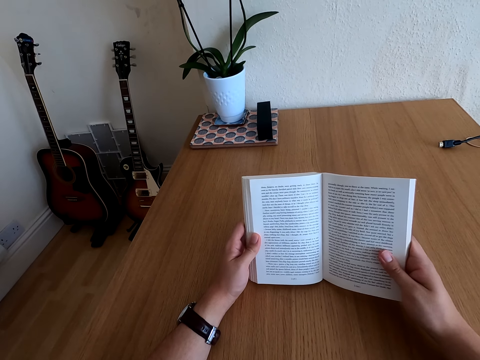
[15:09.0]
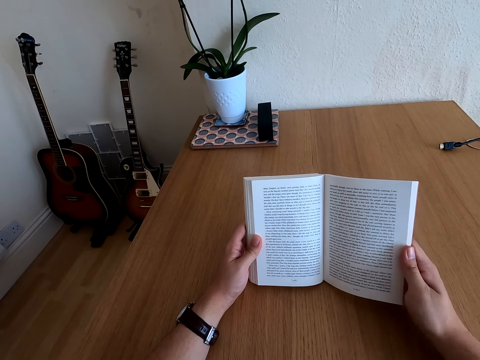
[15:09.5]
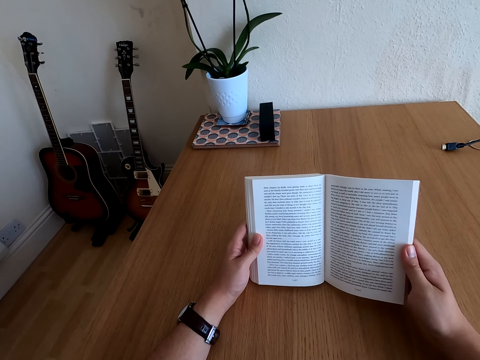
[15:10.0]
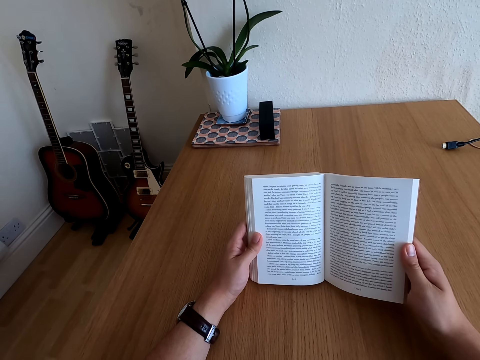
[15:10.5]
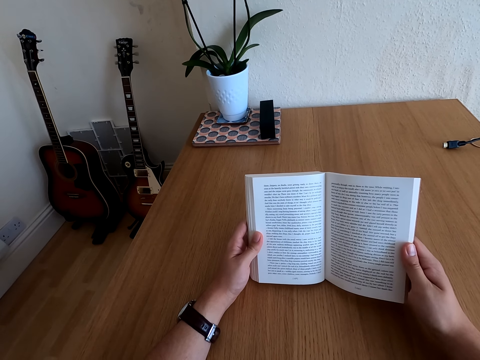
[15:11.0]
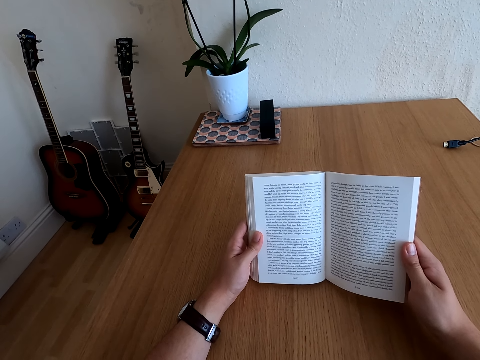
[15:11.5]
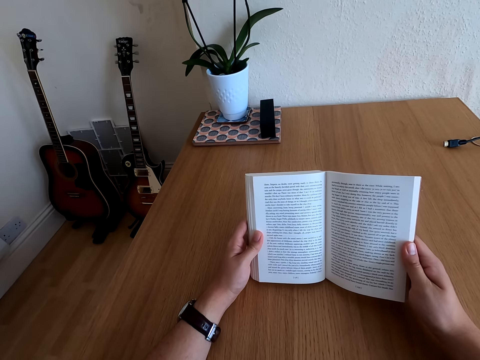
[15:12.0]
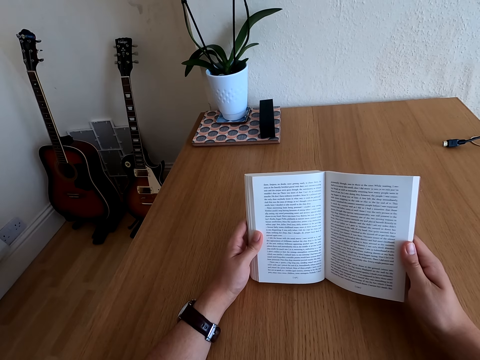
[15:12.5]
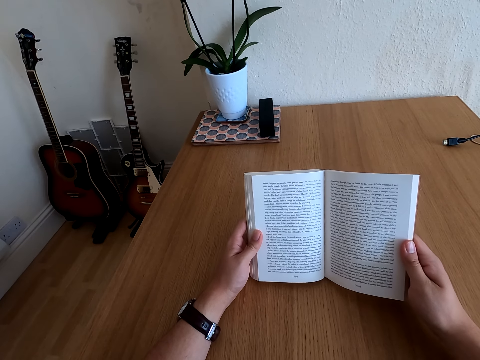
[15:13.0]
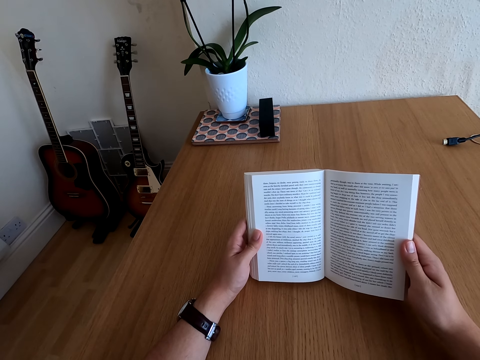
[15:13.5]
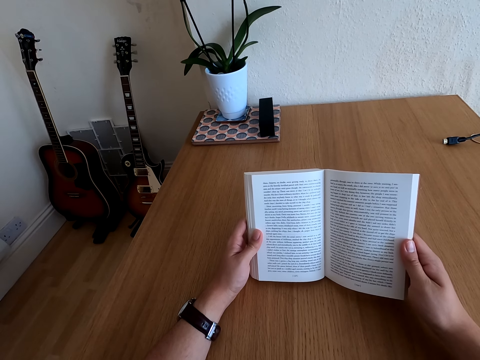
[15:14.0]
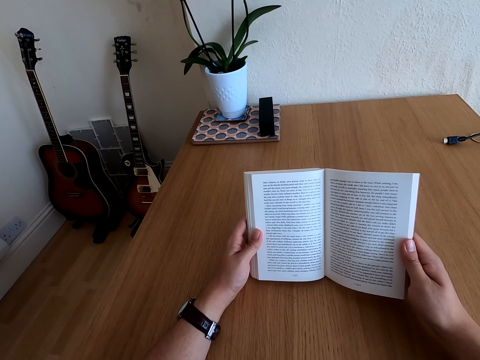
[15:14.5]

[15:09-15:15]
The camera wearer moves his right hand finger on the book.

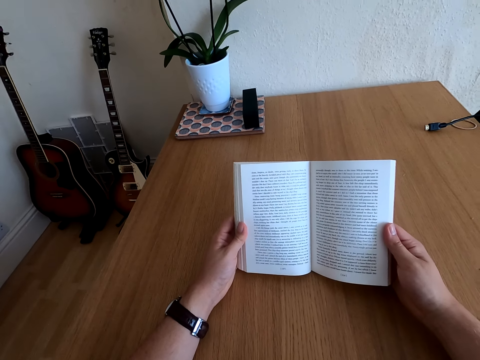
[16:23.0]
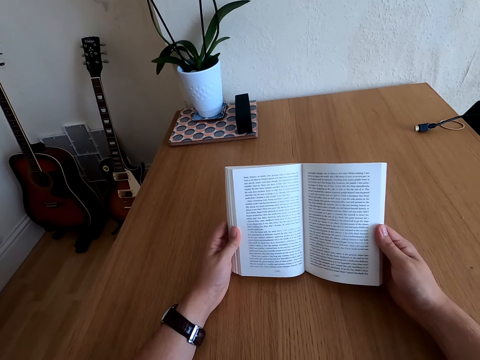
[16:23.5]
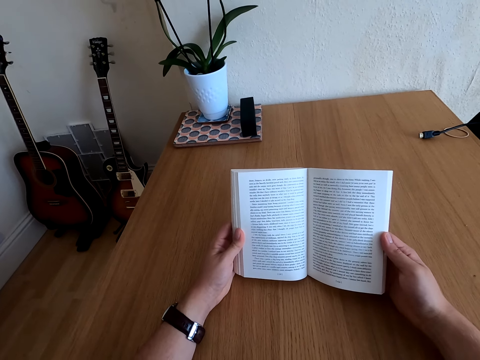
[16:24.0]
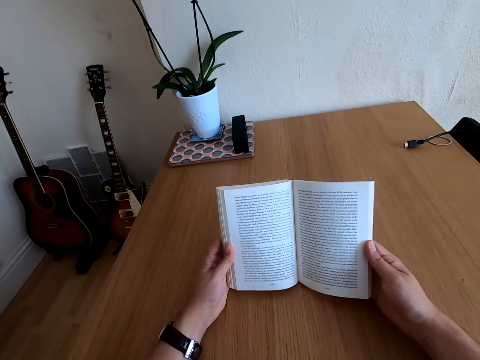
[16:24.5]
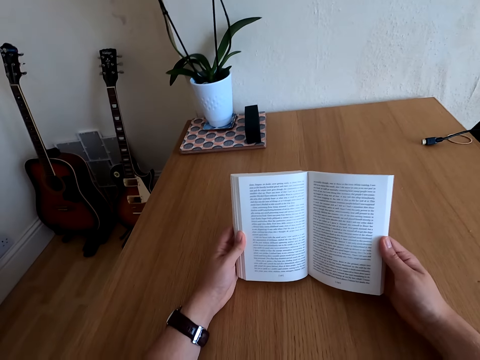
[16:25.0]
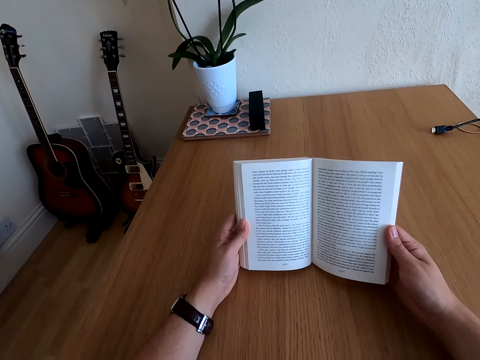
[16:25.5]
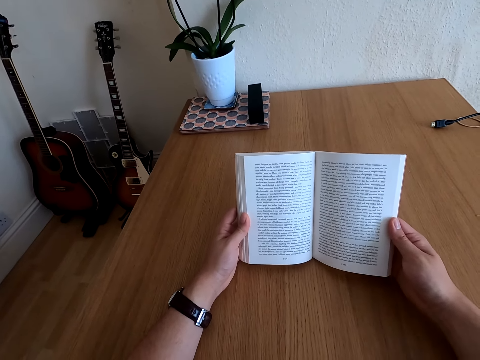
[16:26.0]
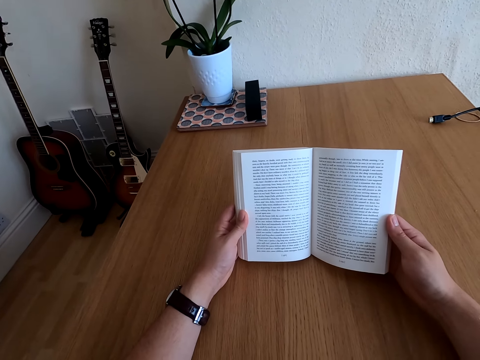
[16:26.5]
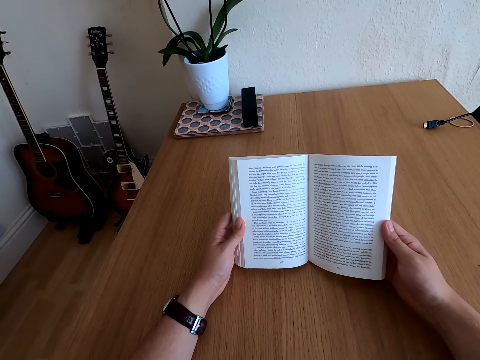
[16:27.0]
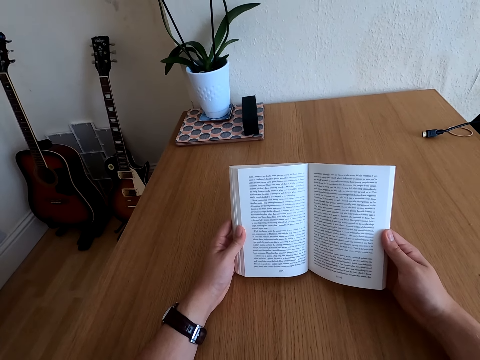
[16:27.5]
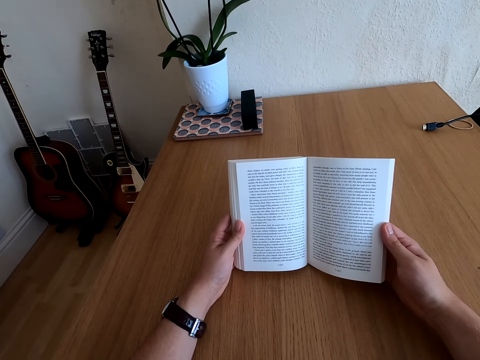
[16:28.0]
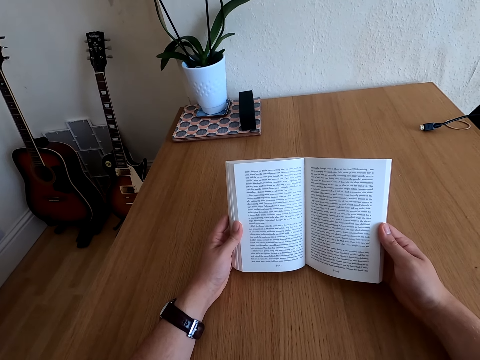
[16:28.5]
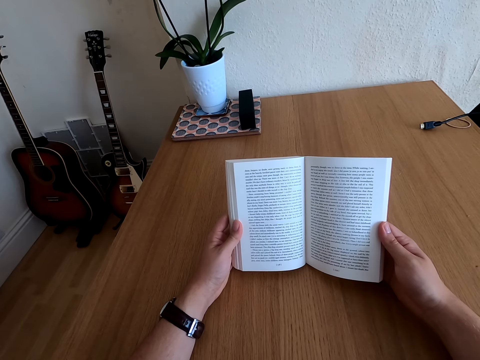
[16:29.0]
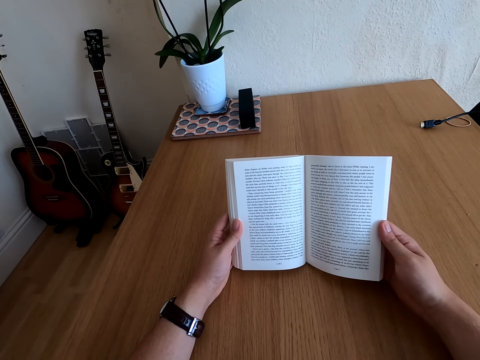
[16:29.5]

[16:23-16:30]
The camera wearer moves on the chair.

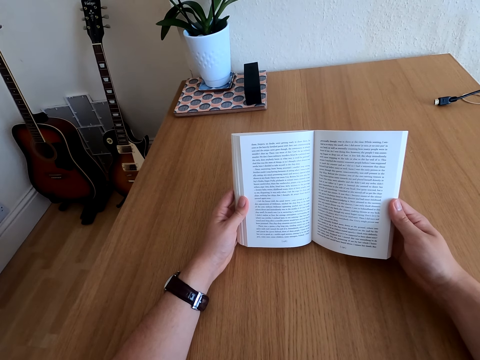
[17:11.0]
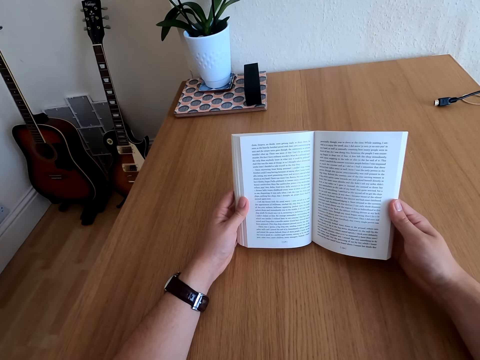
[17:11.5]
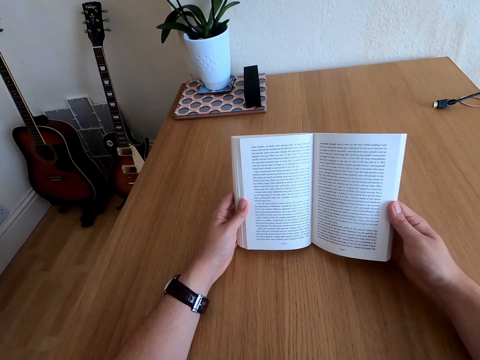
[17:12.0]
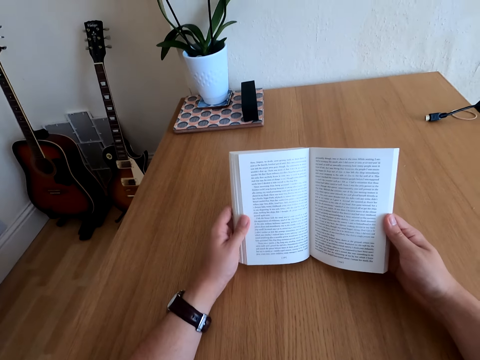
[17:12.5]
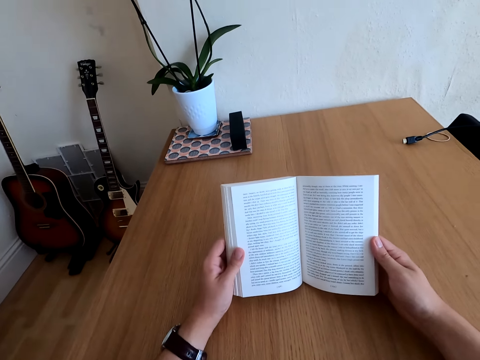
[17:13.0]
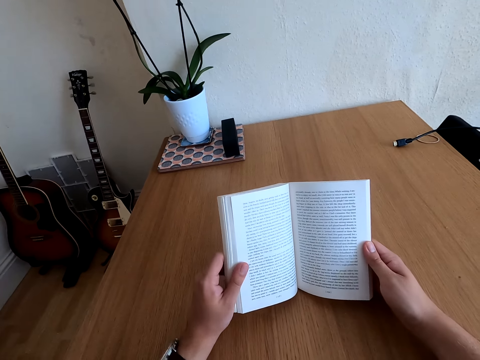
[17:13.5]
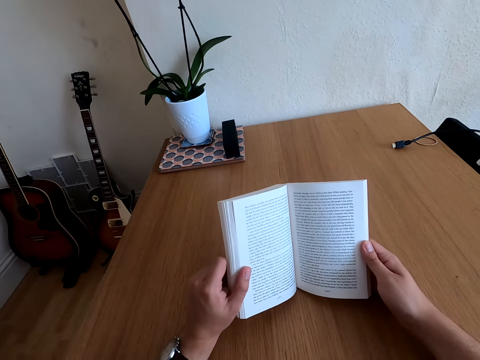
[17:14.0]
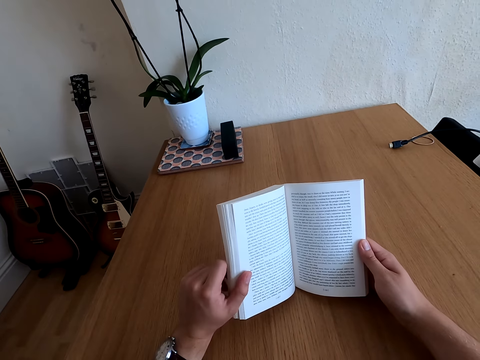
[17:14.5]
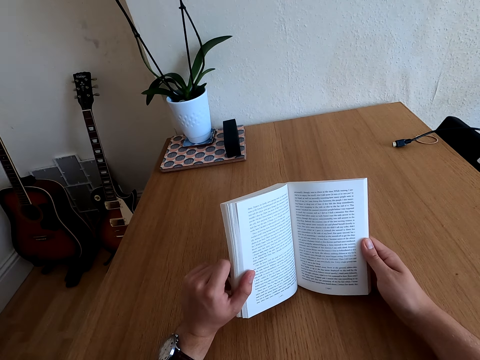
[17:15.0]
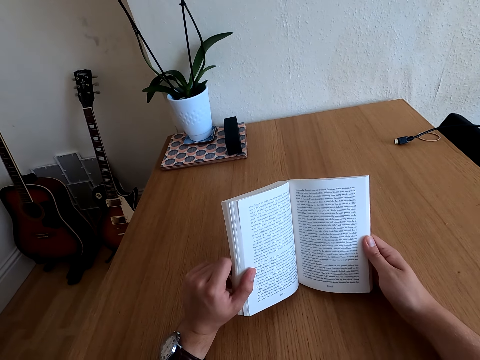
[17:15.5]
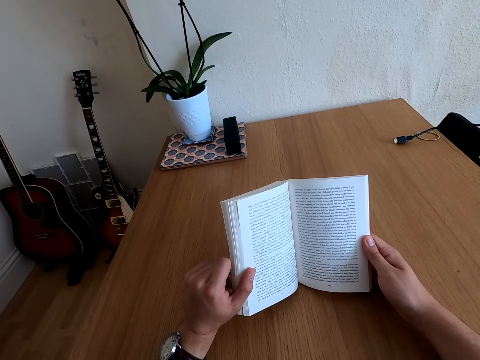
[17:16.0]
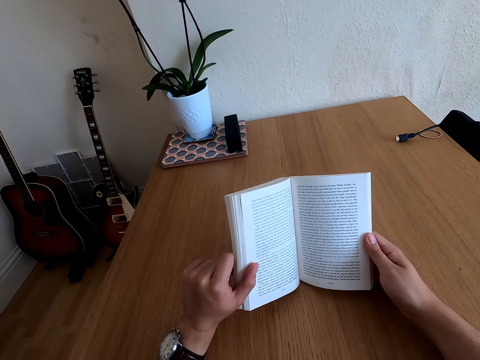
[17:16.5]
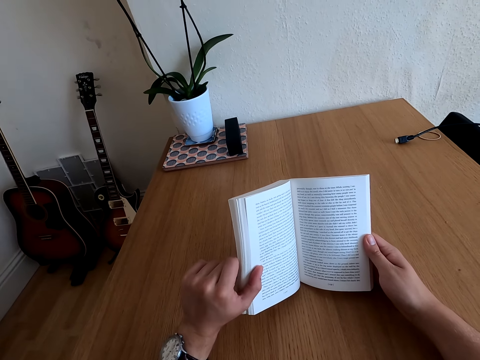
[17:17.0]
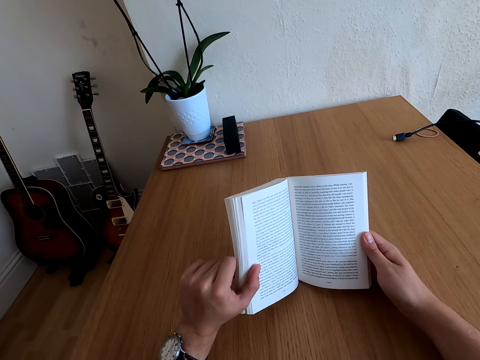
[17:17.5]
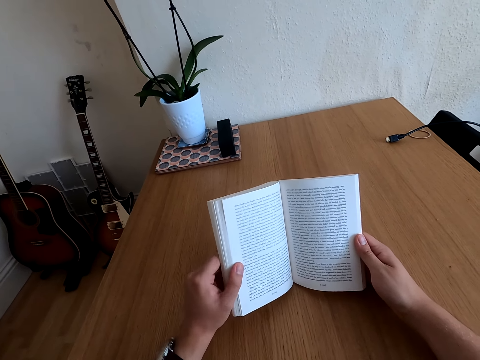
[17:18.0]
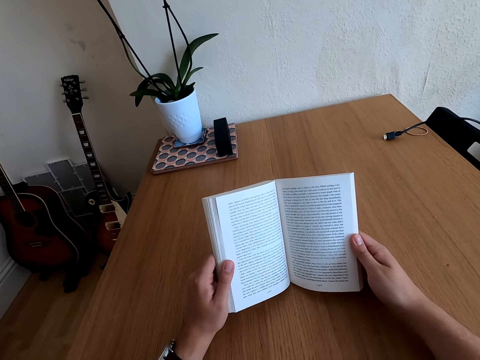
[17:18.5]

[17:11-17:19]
The camera wearer moves his left hand.

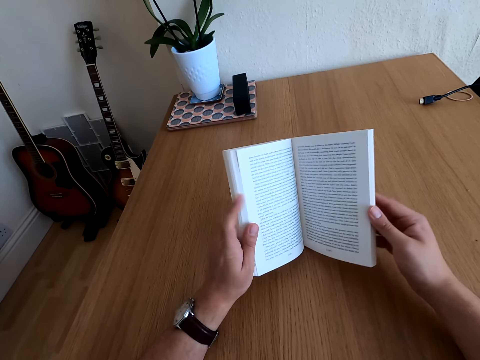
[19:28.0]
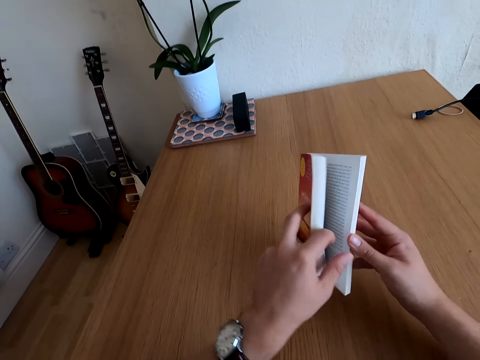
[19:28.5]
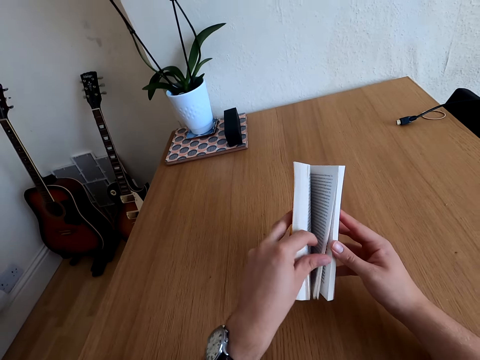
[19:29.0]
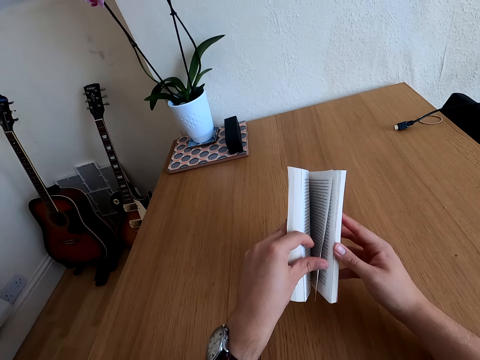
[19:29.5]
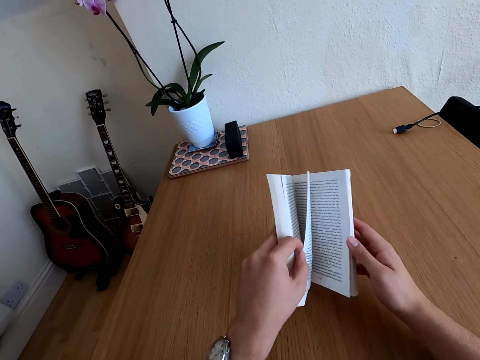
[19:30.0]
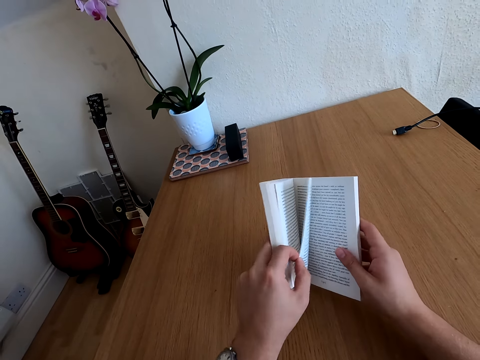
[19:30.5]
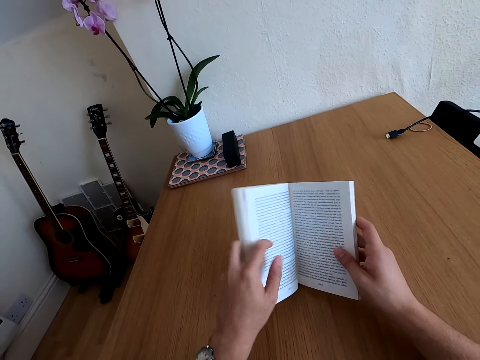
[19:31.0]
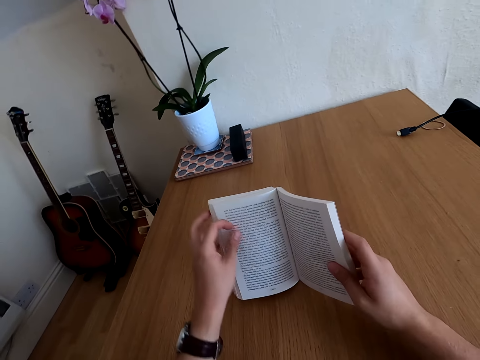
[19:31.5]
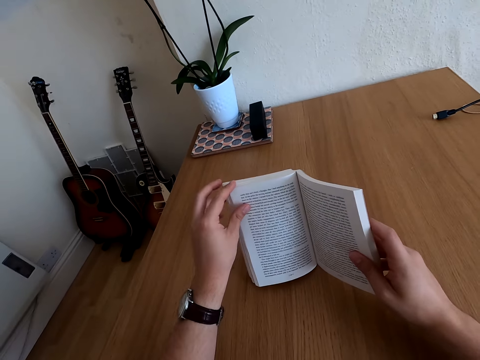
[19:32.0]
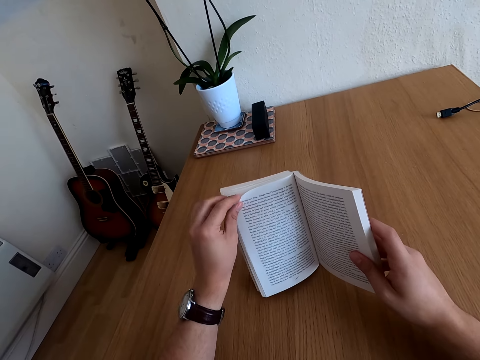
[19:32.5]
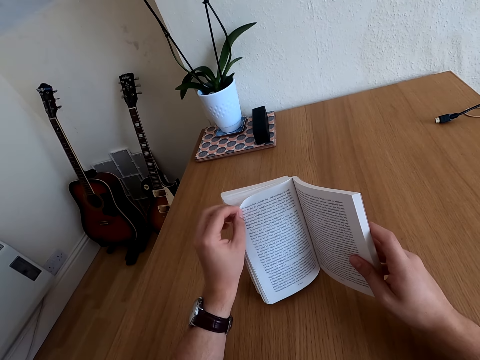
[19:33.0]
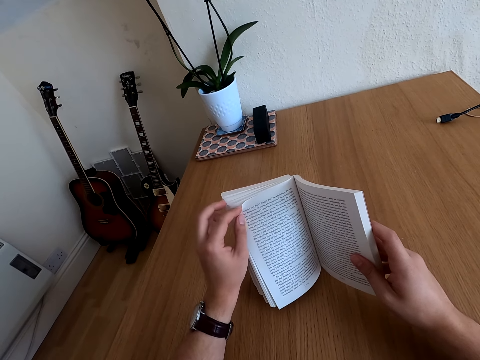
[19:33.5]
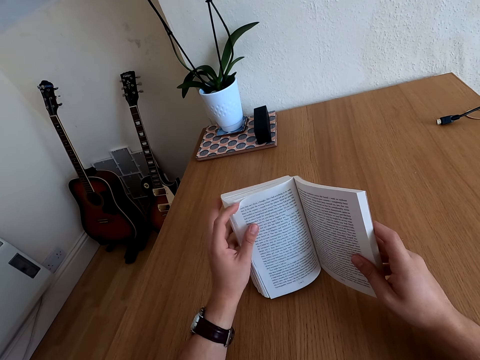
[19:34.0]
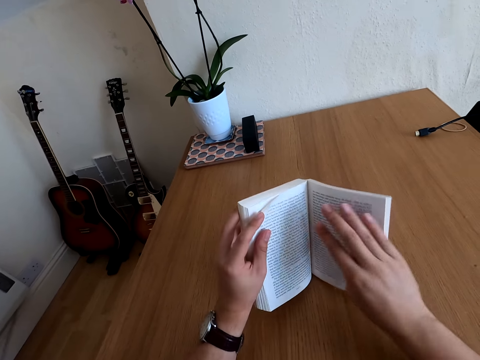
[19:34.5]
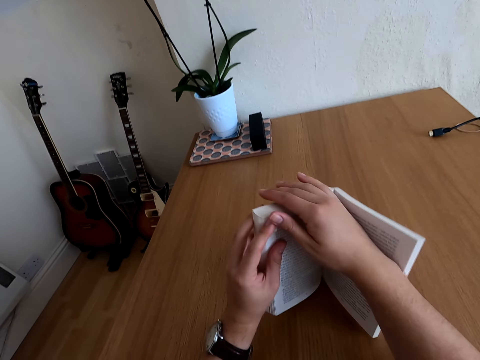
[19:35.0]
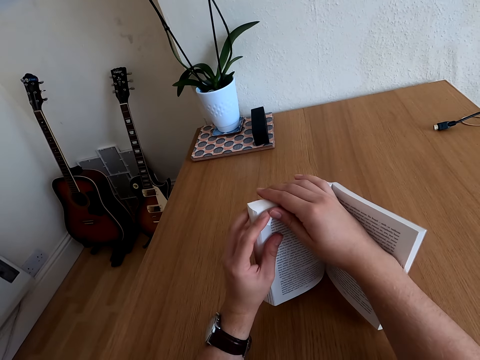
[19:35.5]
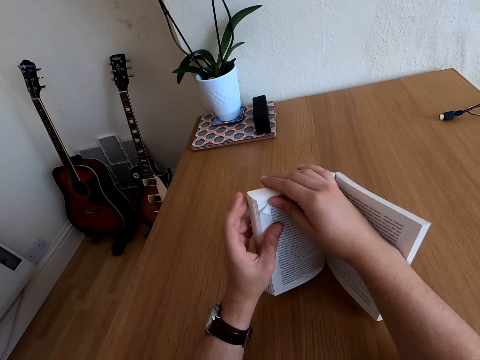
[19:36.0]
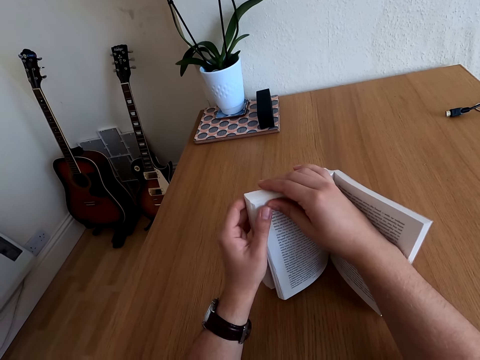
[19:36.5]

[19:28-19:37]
The camera wearer turns the page of the book. They fold the page of the book at the top.
